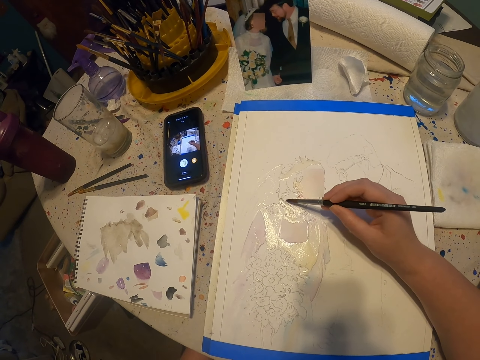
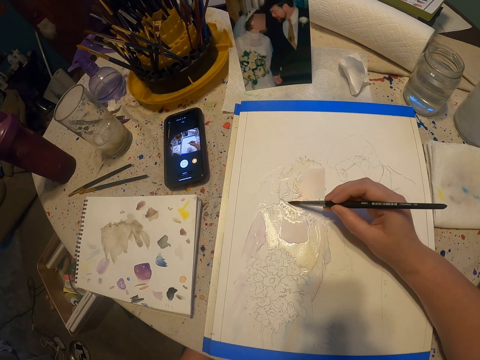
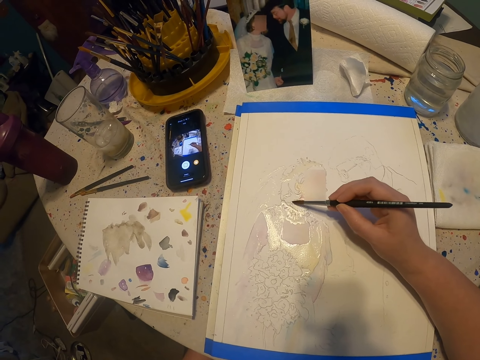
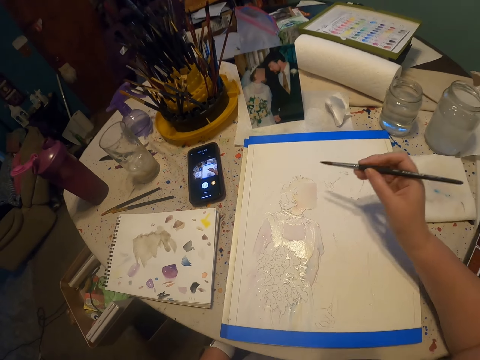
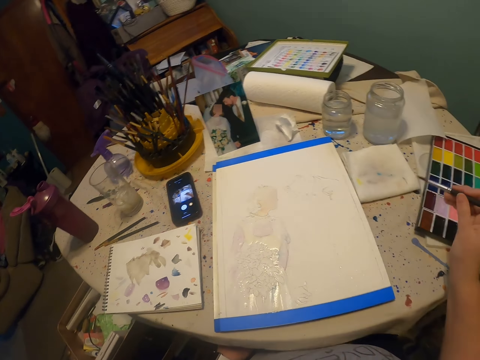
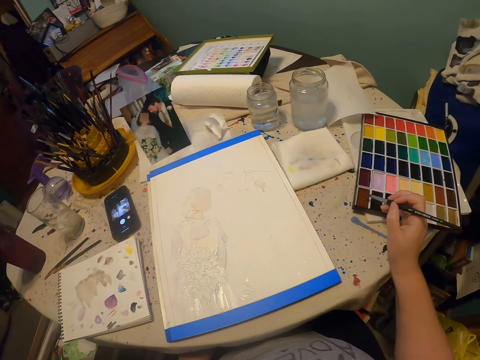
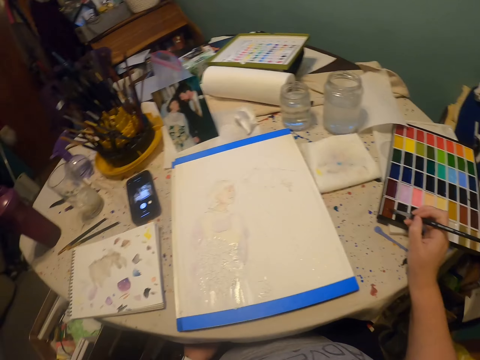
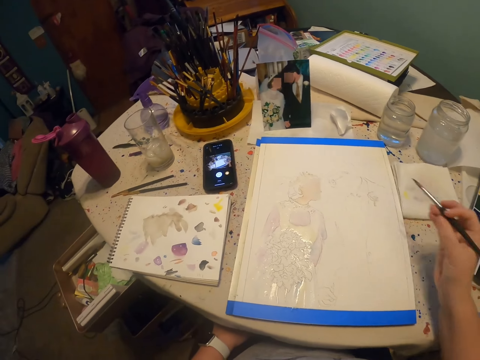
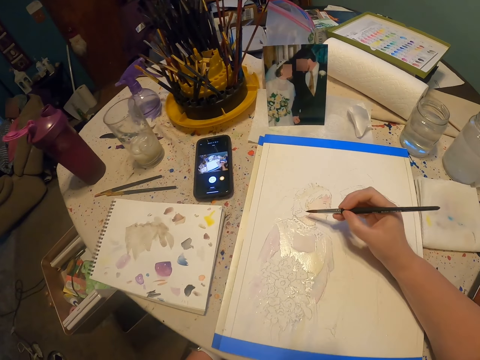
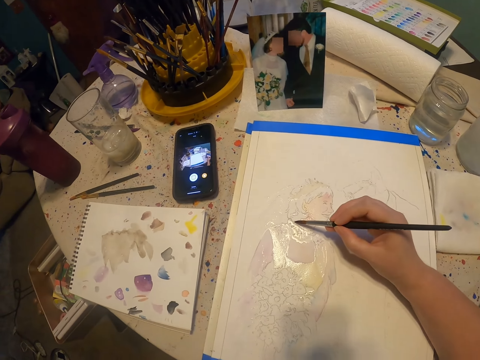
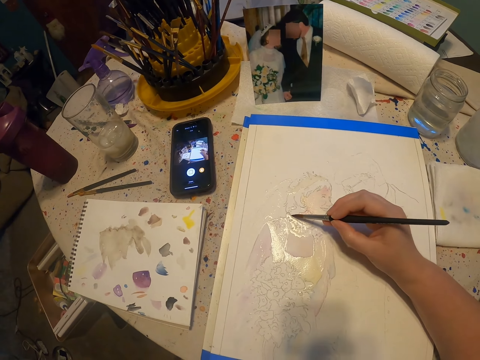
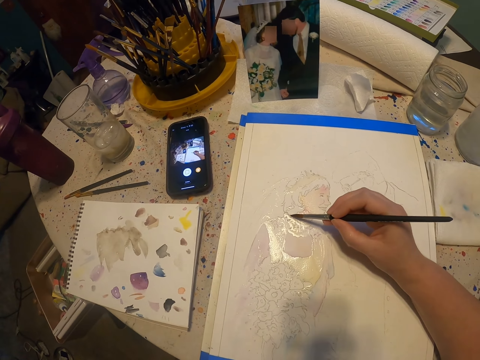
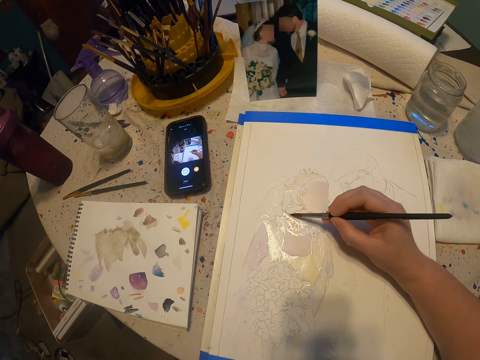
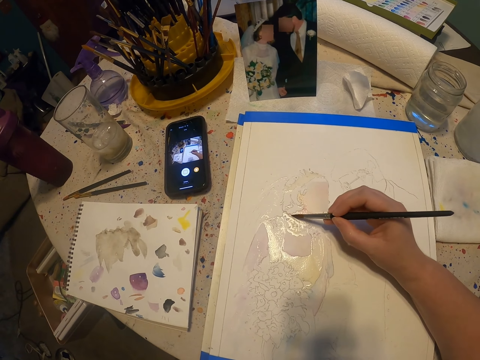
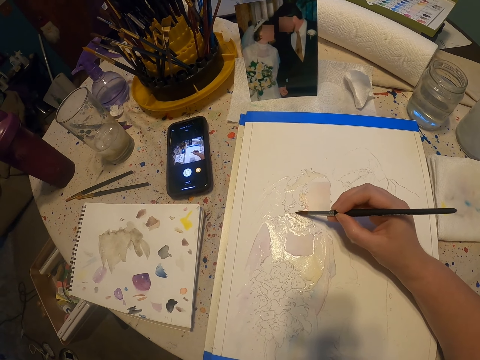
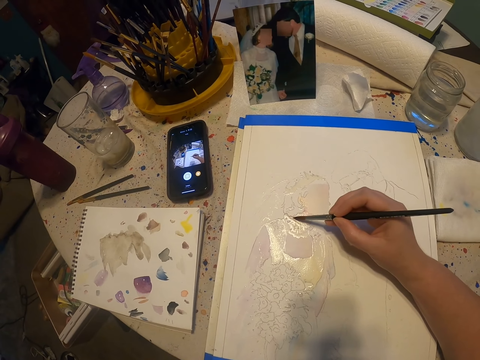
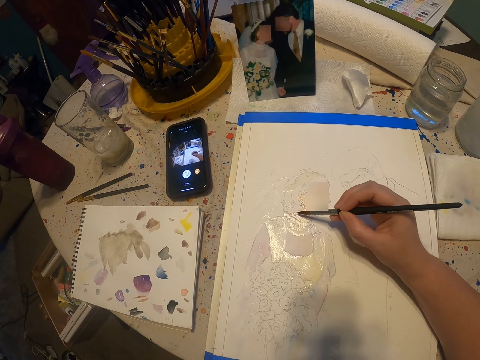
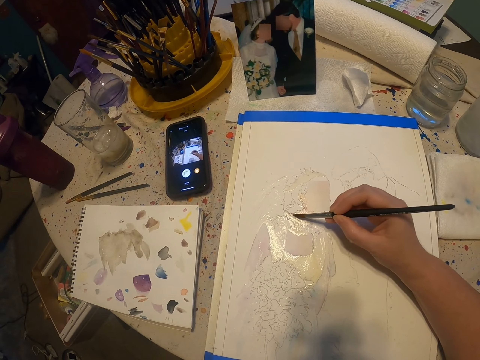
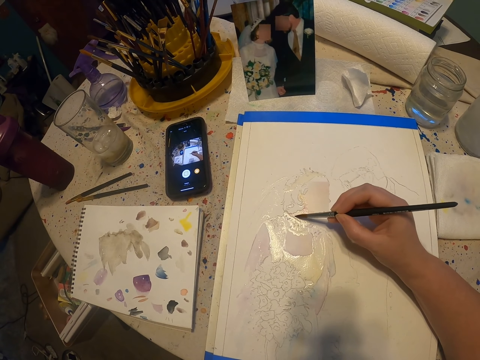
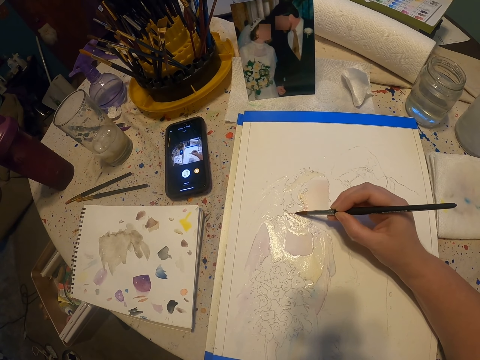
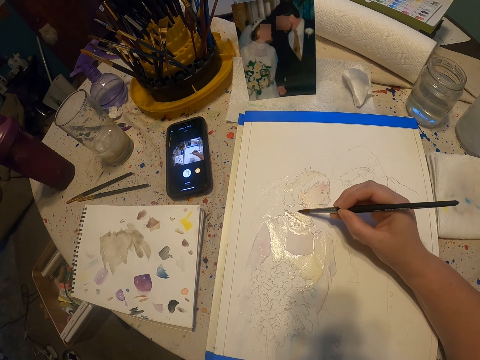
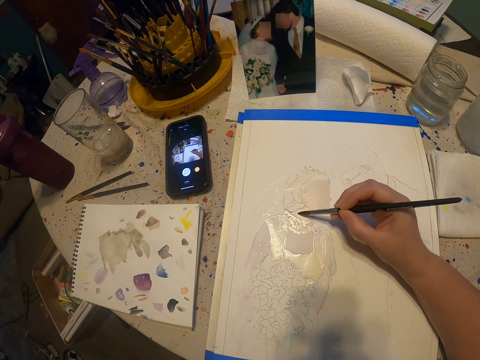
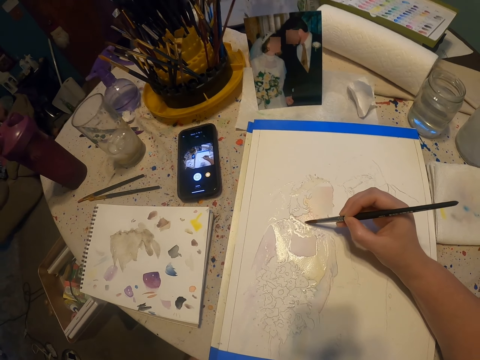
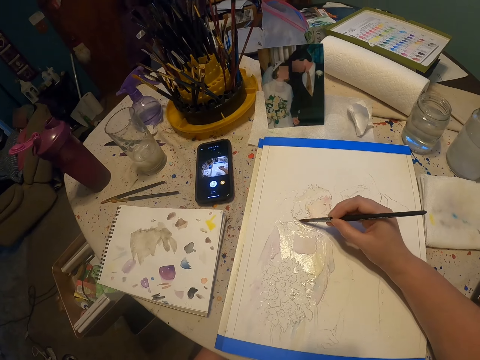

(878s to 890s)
The camera wearer dips the paint brush on the paint kit. They paint on the paint paper.

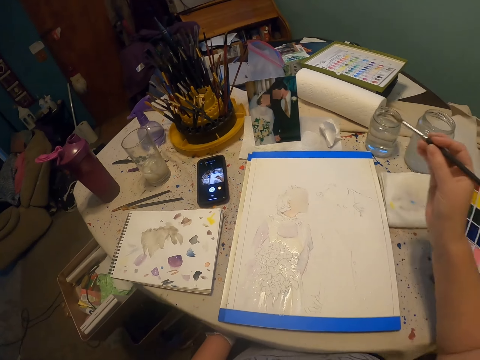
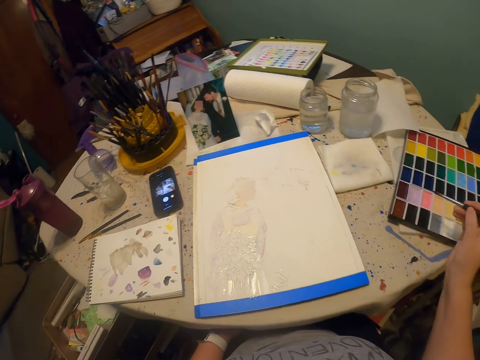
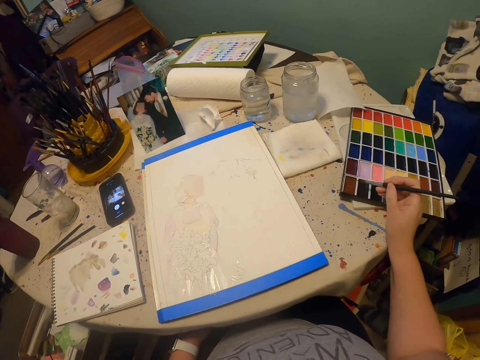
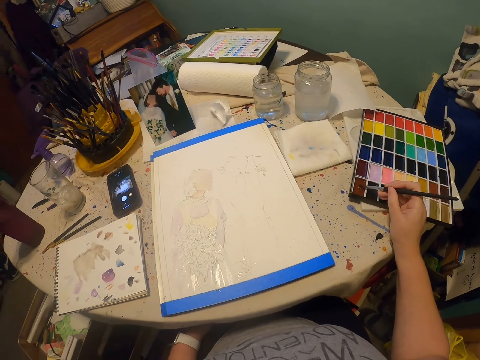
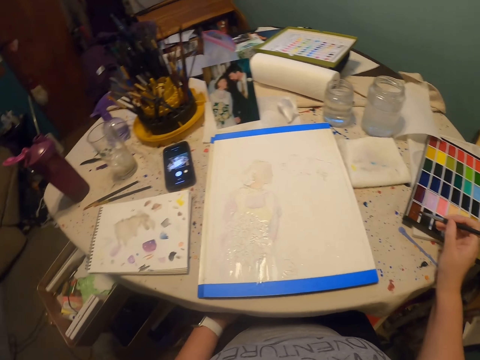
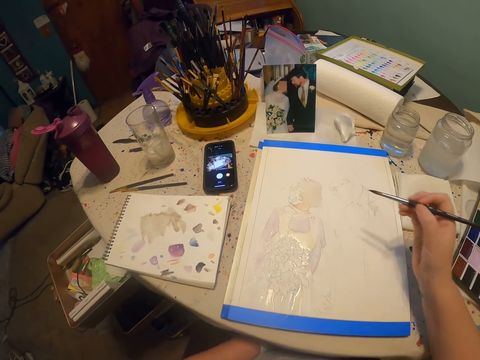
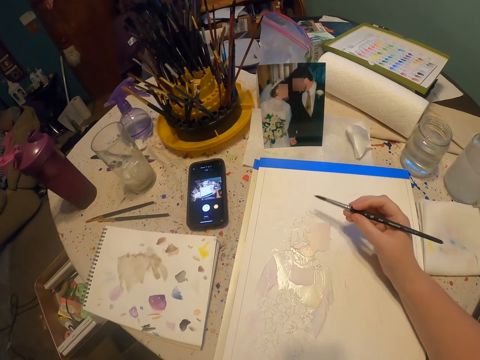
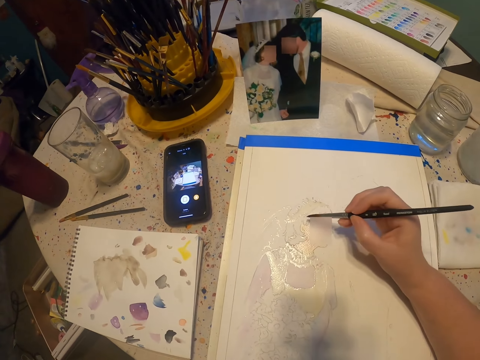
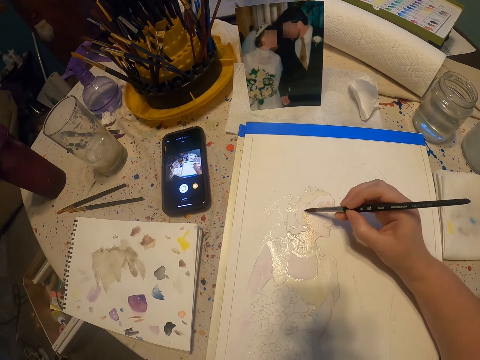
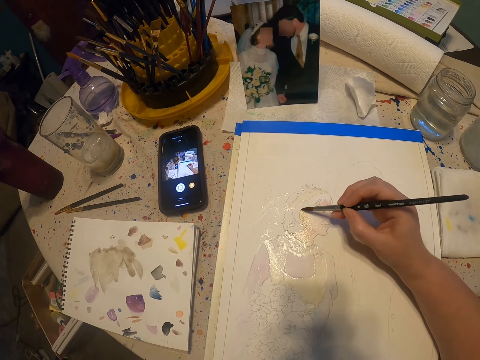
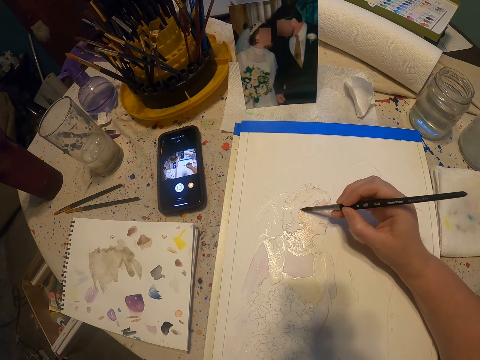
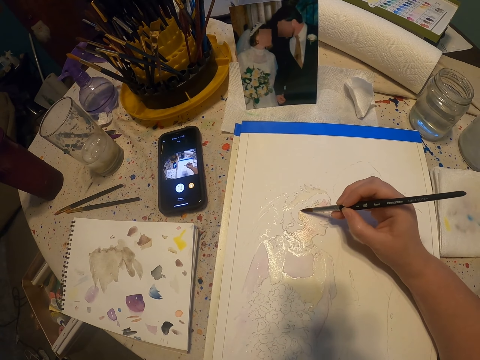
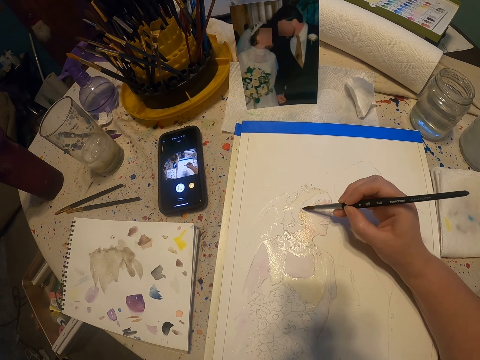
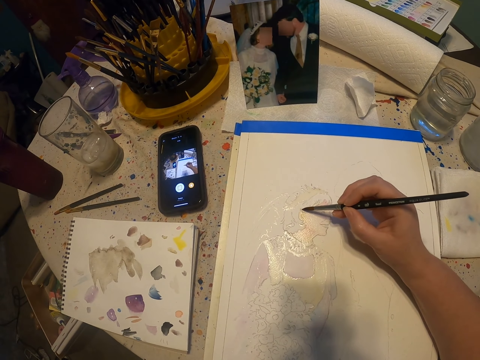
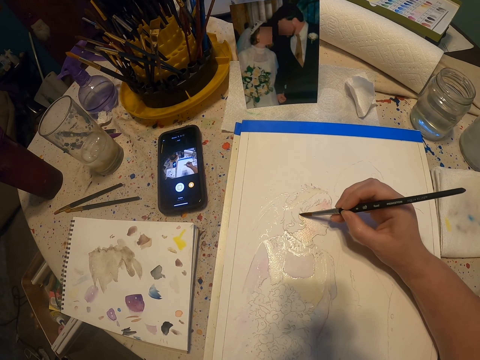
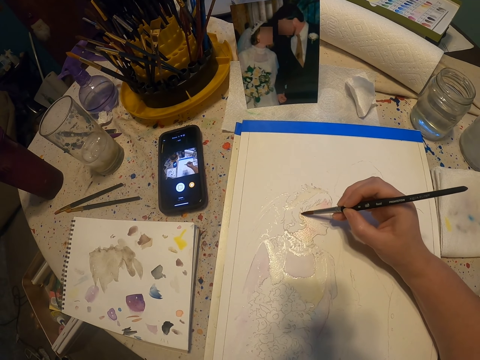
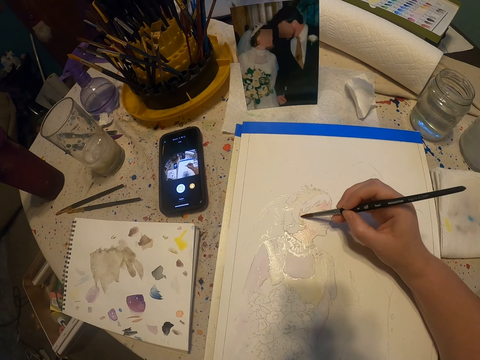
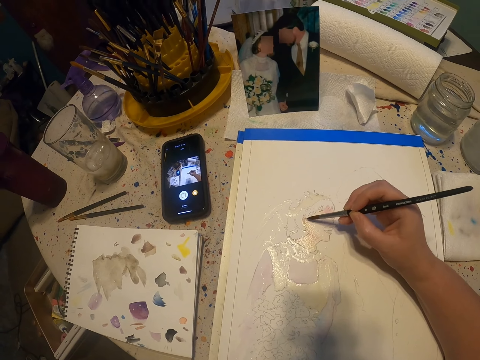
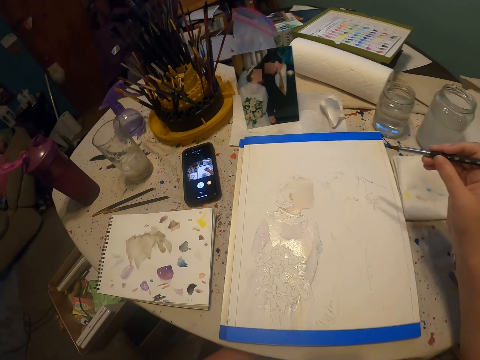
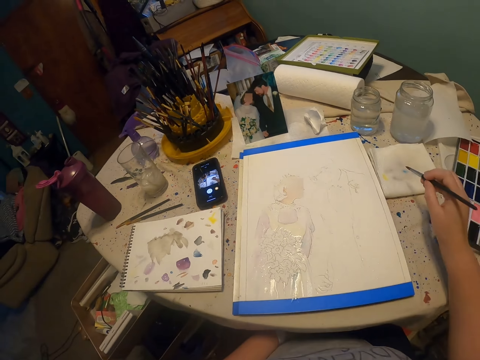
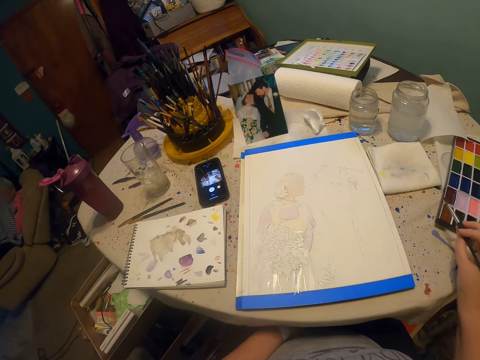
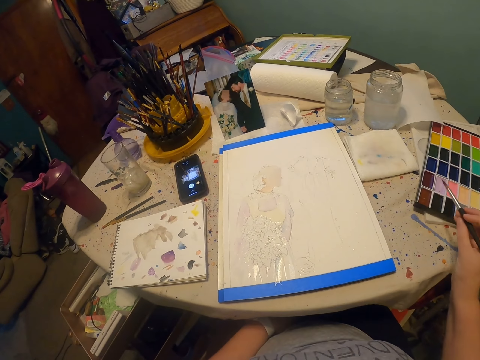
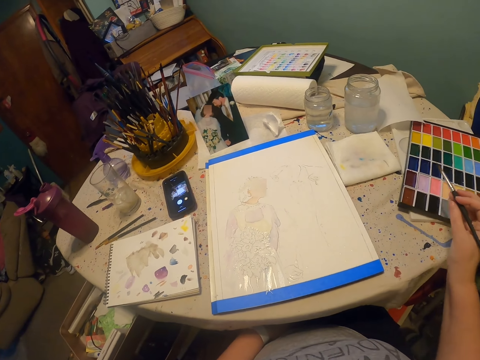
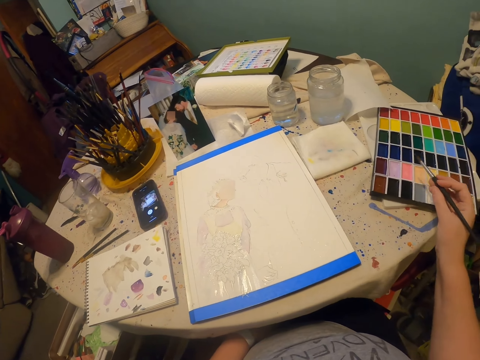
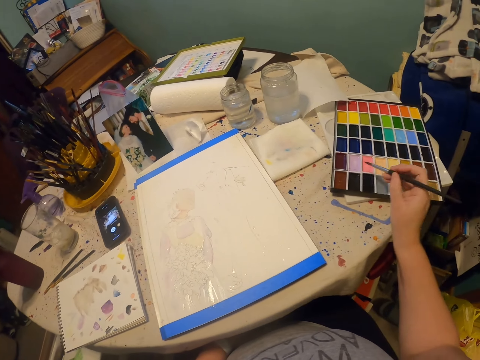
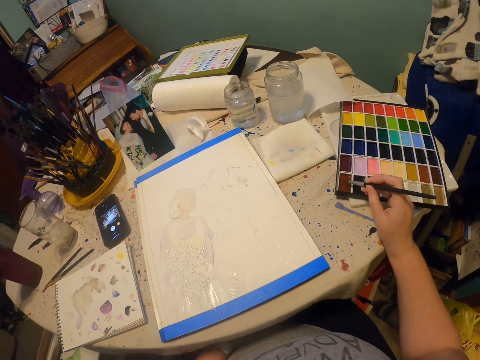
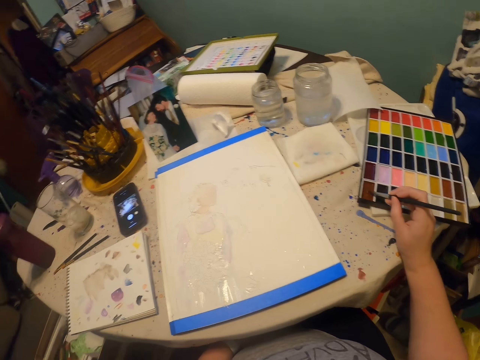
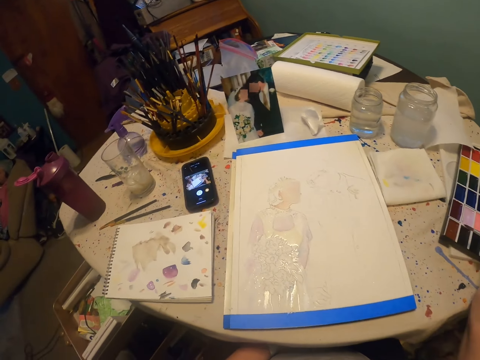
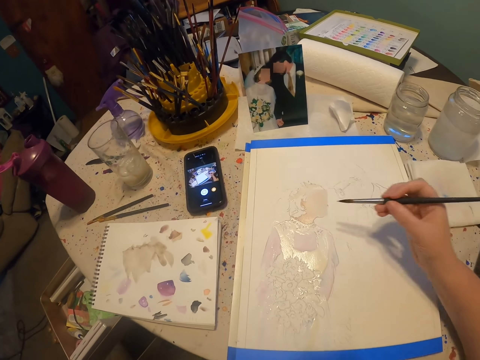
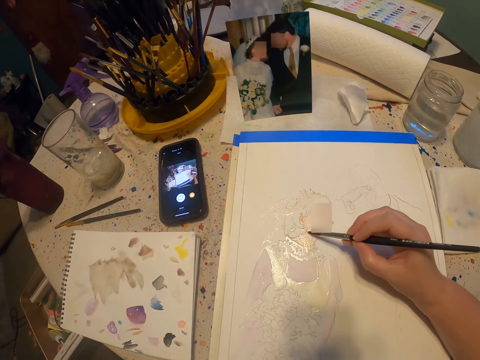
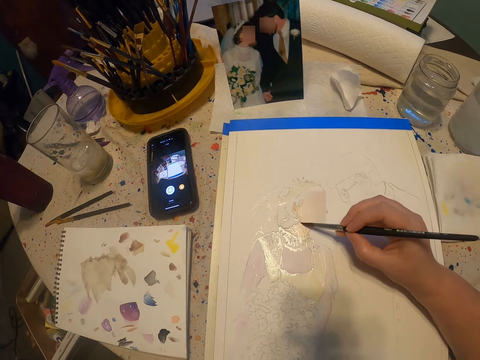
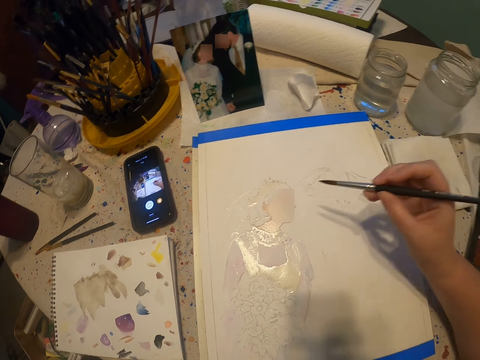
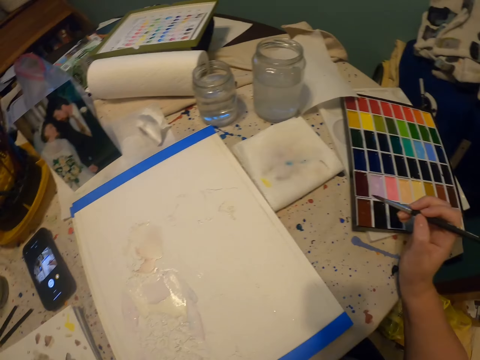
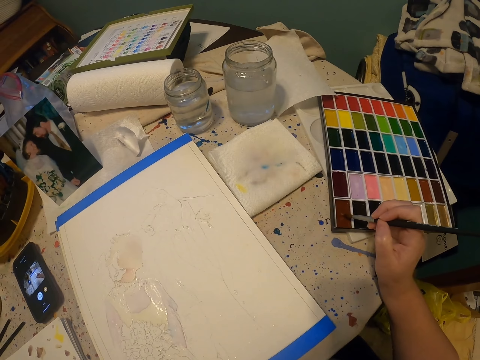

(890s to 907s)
The camera wearer dips the paint brush on the paint kit. They paint on the paint paper. They move their hand. They dip the paint brush on the paint kit. They paint on the paint paper.
